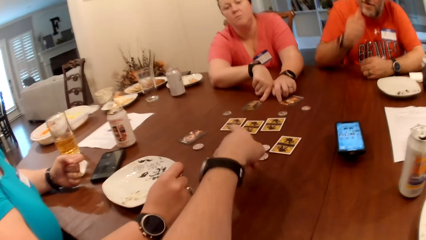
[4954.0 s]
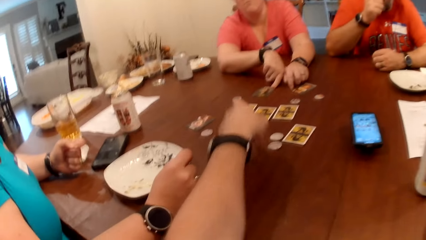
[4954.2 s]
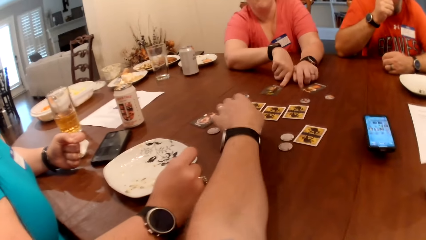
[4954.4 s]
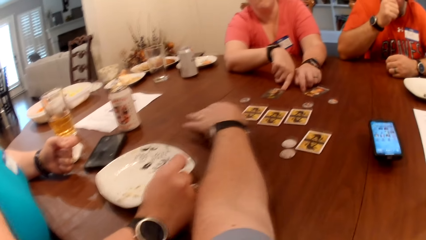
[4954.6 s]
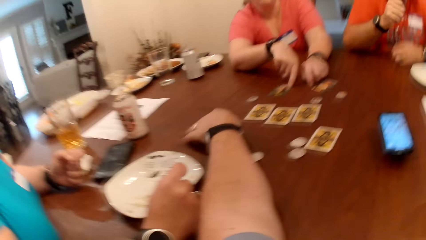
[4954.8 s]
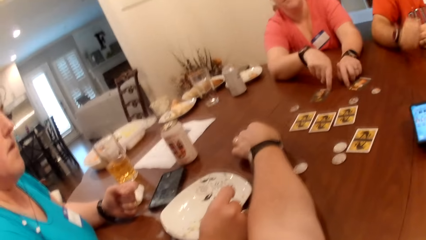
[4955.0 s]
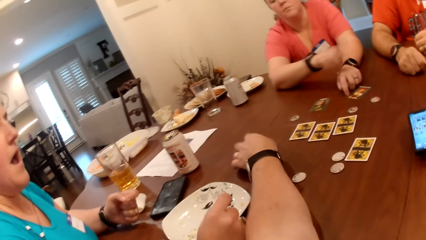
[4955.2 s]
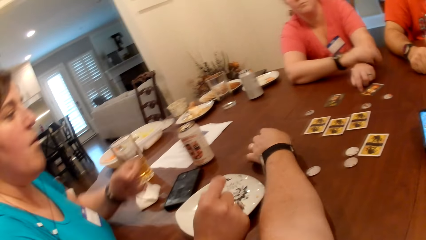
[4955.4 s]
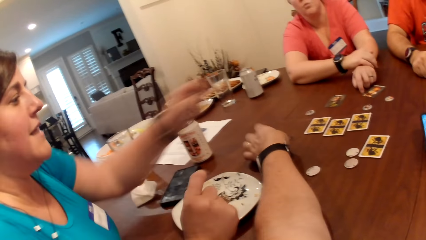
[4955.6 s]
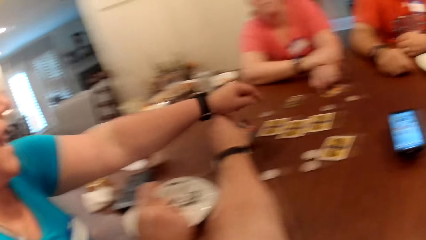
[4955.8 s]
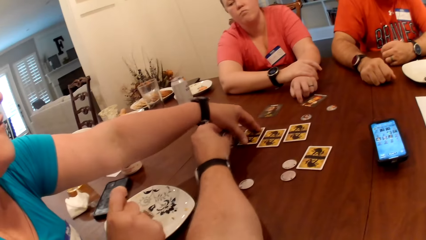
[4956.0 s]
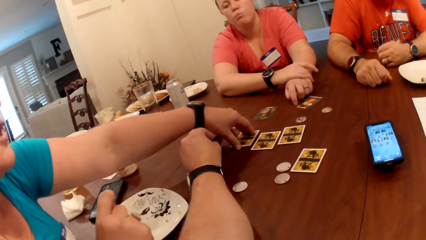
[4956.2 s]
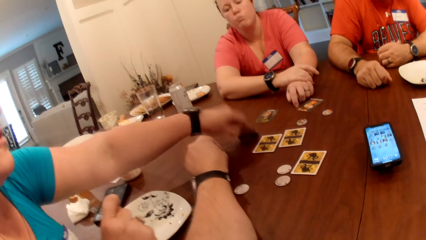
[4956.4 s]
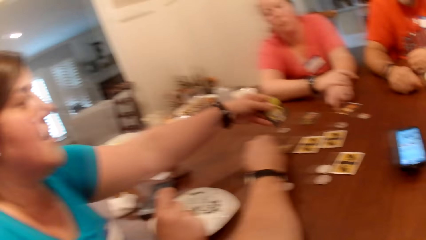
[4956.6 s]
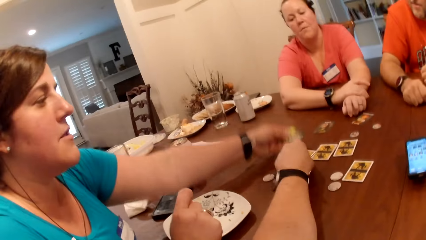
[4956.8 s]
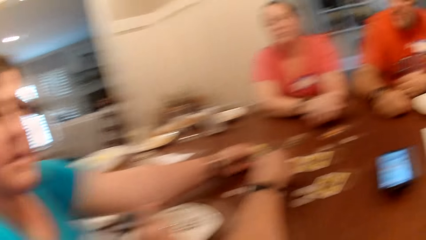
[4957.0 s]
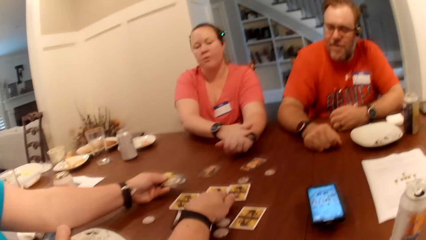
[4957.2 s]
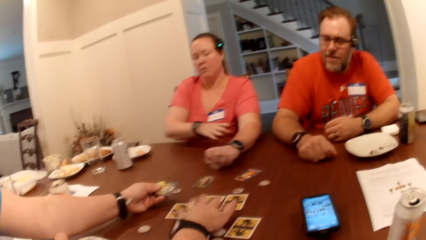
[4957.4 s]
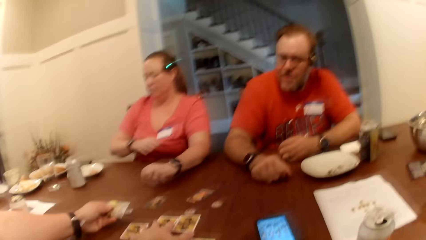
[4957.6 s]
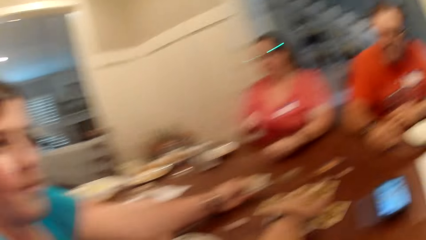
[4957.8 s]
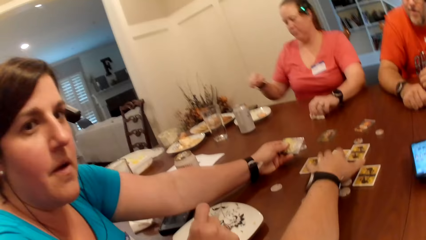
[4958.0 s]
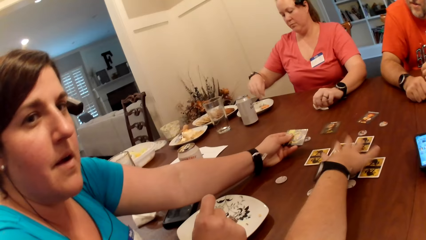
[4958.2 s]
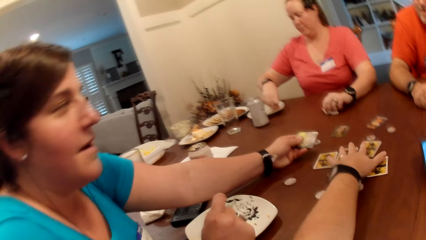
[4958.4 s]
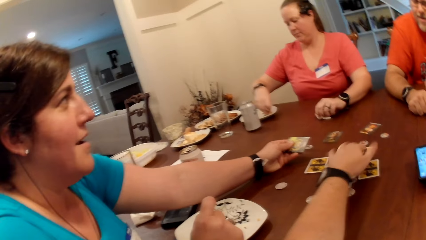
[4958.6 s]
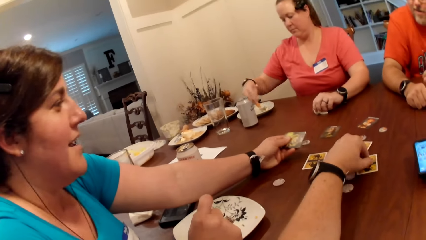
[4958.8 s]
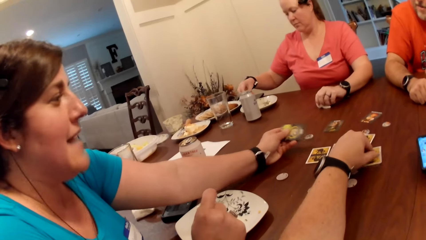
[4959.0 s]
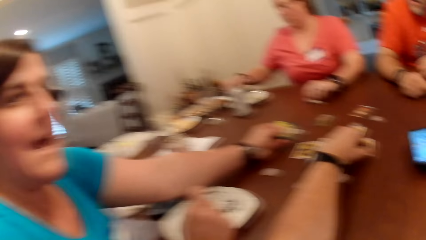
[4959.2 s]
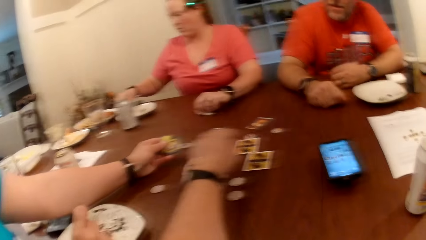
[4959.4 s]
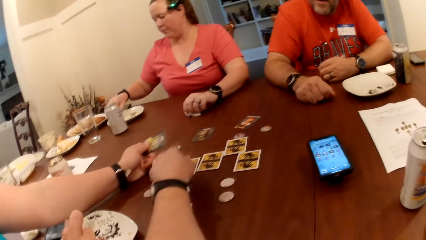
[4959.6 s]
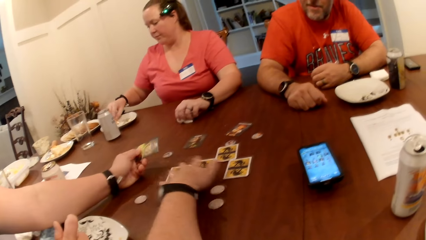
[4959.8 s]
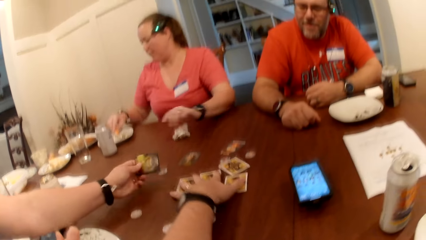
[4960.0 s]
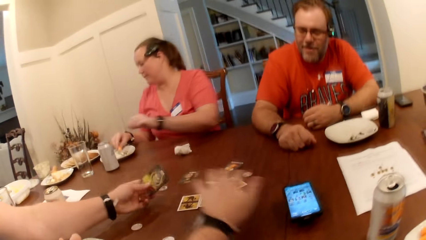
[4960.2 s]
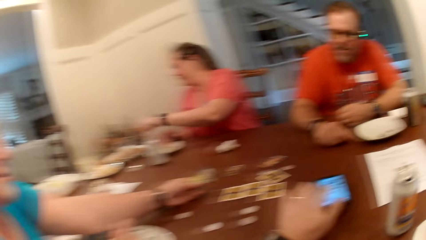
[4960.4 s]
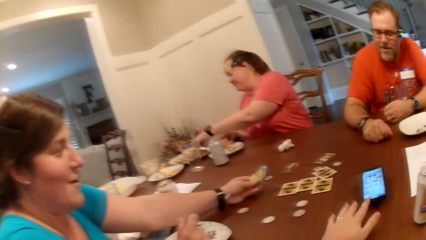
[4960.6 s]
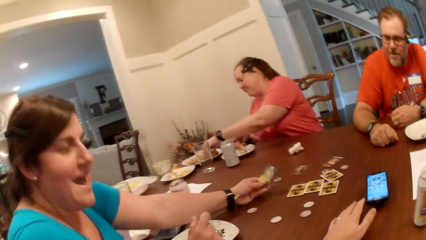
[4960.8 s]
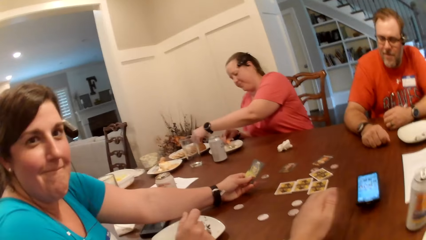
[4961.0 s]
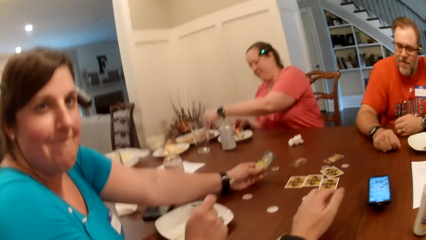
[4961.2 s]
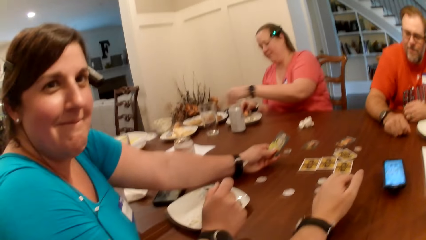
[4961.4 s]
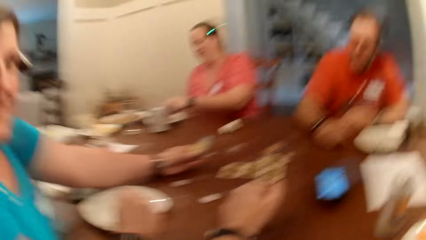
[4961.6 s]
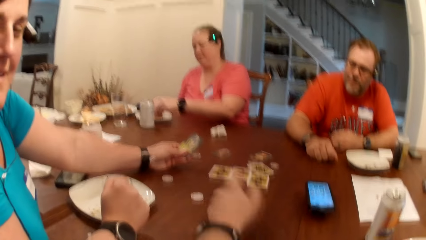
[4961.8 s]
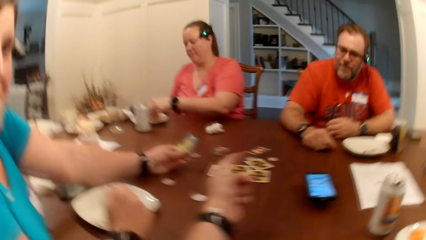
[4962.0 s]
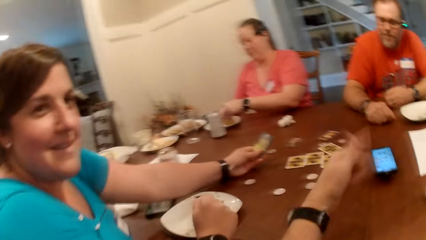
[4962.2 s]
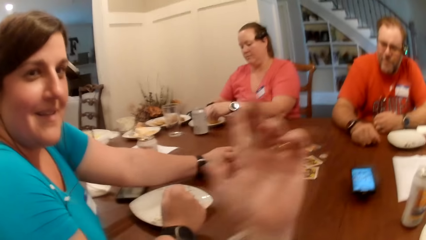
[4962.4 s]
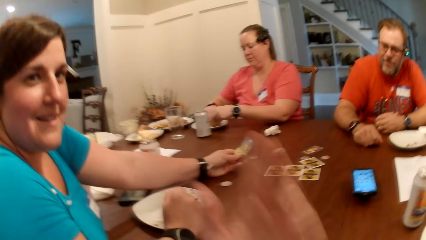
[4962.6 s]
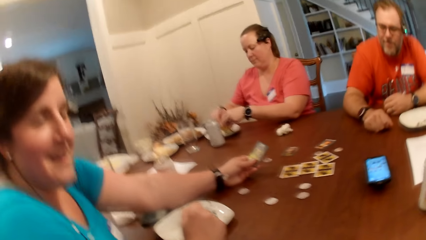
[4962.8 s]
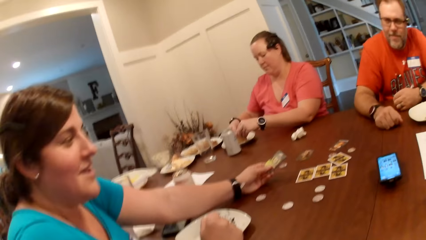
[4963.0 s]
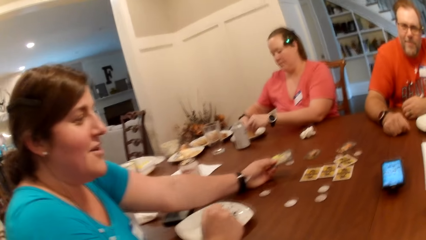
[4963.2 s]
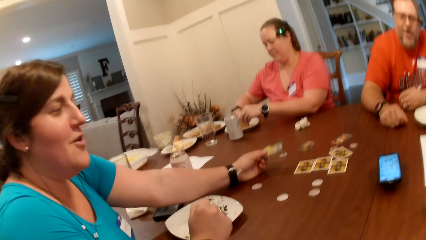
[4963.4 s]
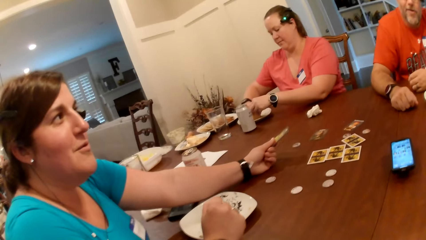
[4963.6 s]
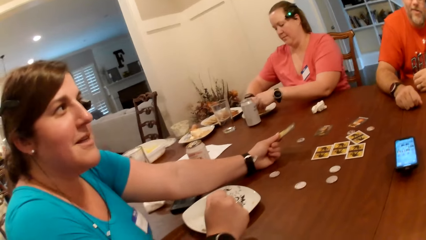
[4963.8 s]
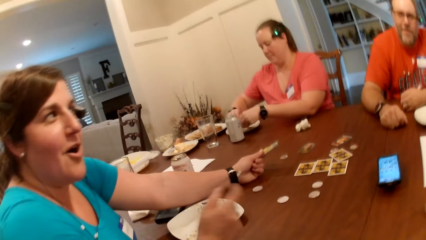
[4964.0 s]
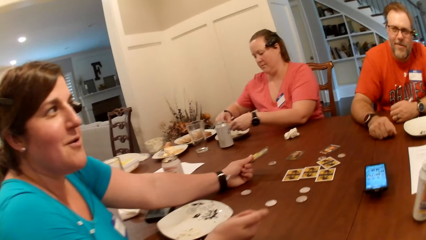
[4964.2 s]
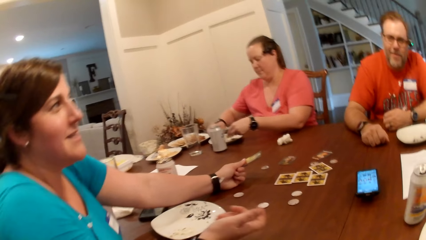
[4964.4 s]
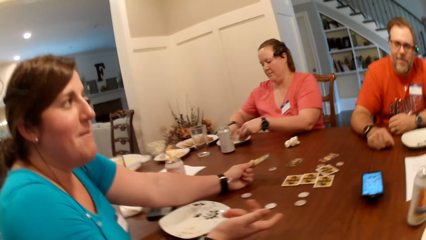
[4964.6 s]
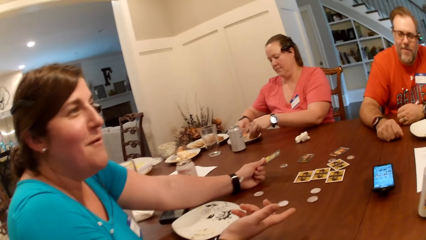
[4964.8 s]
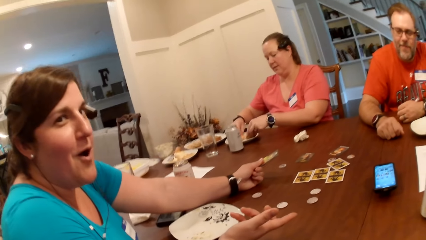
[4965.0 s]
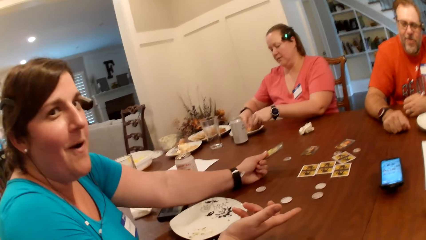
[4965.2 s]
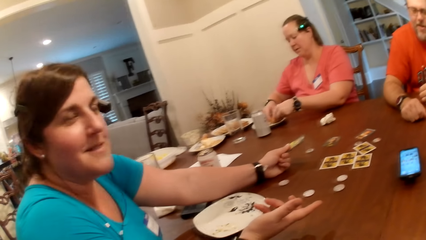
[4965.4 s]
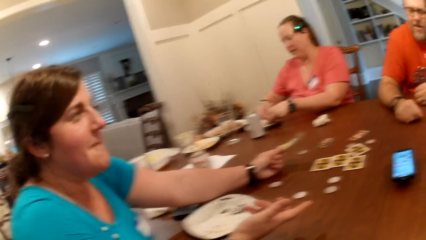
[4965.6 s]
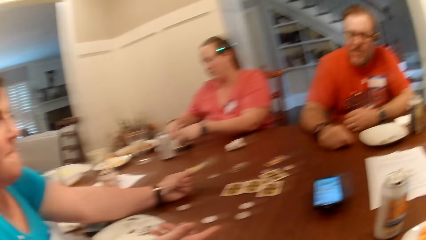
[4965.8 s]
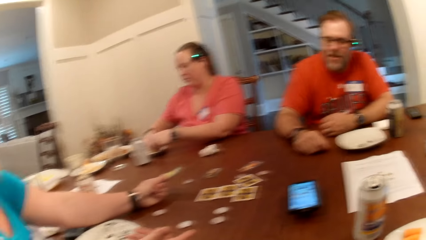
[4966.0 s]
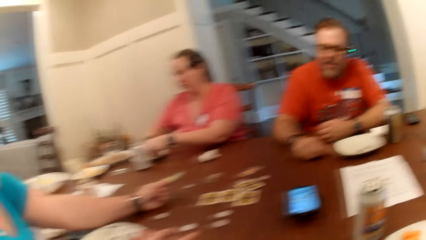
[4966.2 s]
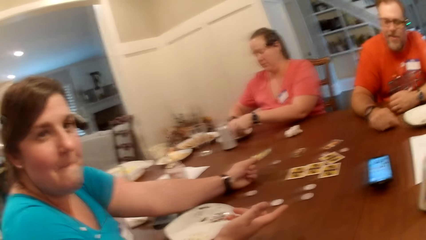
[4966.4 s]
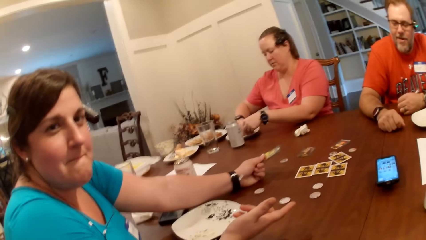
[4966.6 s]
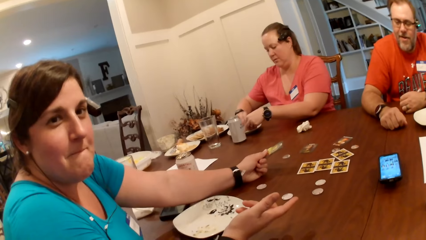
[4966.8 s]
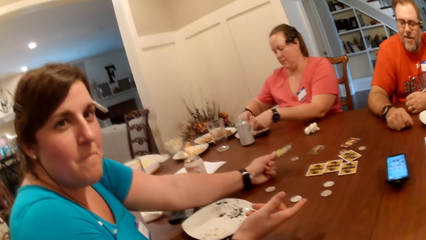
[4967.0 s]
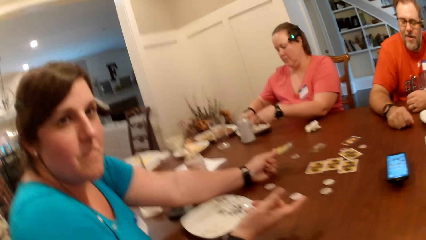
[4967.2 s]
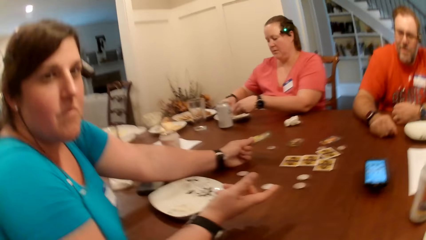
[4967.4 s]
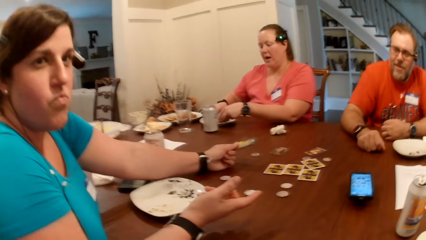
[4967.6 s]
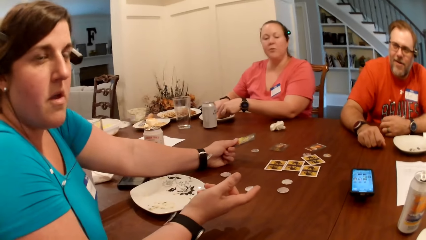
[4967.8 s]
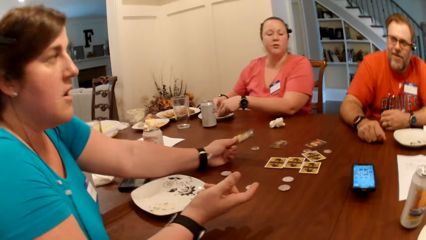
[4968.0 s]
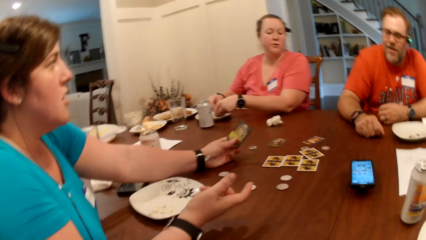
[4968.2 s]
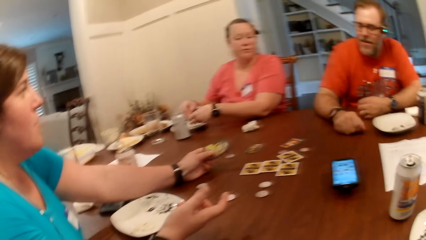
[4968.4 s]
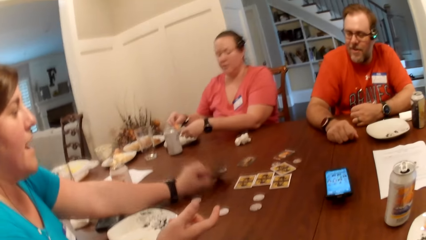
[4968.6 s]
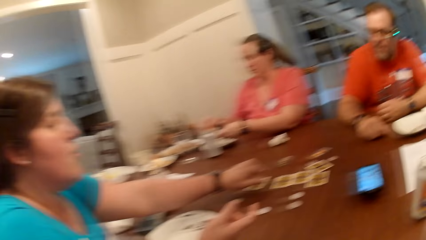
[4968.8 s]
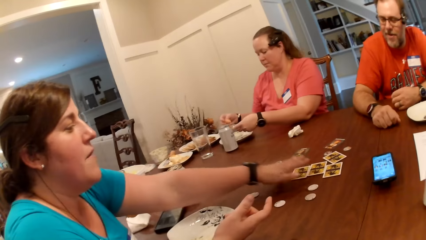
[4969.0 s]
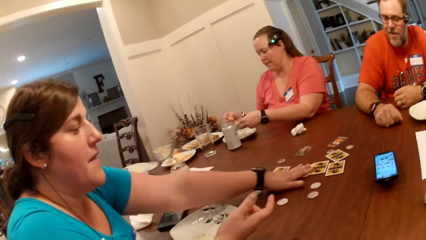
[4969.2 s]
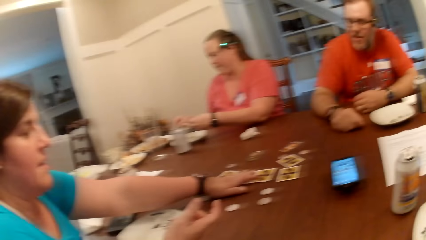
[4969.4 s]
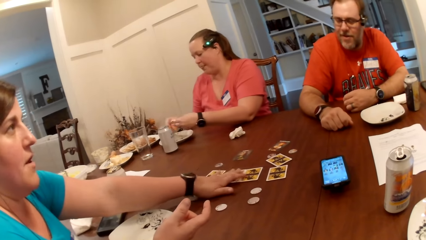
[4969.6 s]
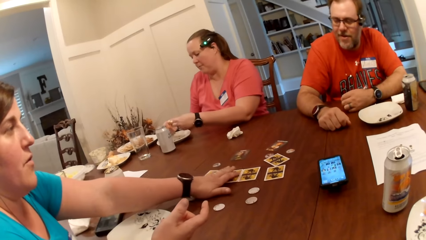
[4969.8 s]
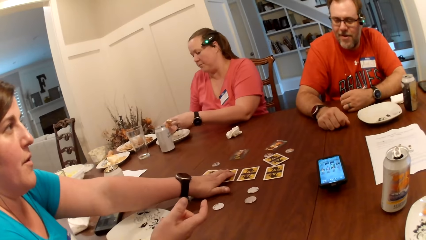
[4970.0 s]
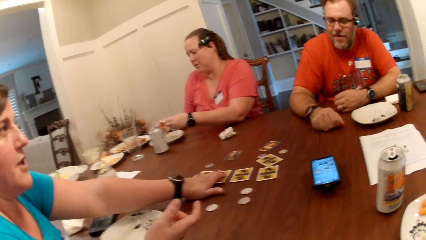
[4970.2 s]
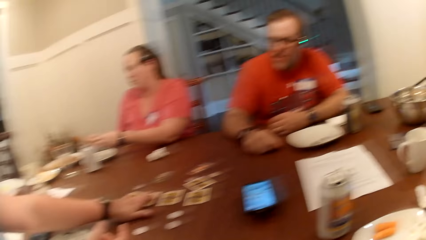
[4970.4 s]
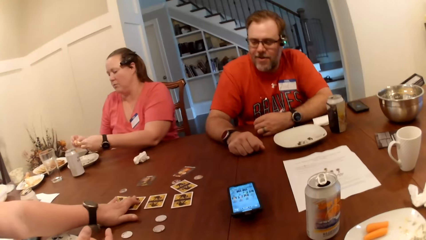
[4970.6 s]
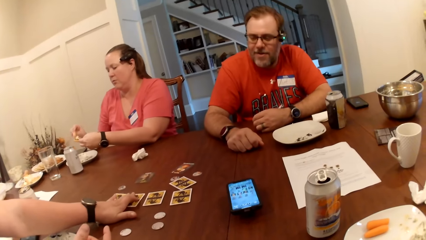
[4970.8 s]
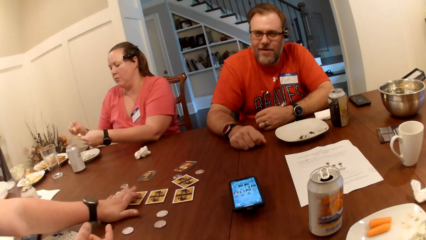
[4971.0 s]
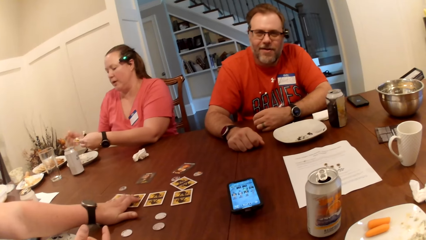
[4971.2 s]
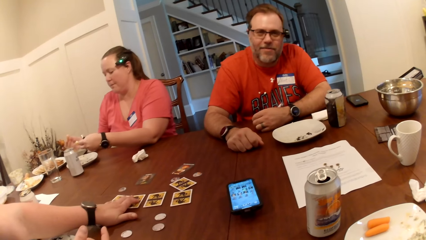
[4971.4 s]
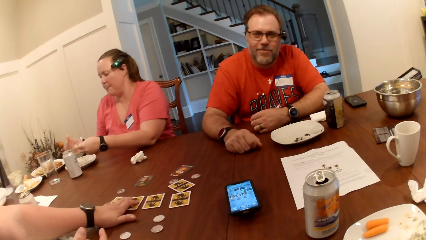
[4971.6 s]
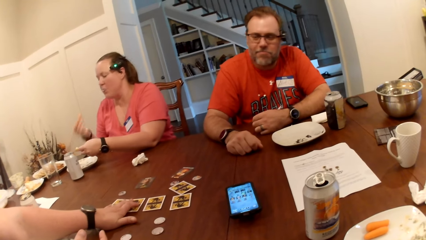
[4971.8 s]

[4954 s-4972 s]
The camera wearer plays the cards. She picks up the card with her left hand. A woman picks up the card with her left hand. Another woman holds the nachos in the plate with her right hand. The camera wearer plays the cards. The other woman picks up cheese with her left hand from the plate on the table, sprinkles the cheese on the nachos with her left hand, and scoops sauce with the nachos in both hands. The camera wearer looks at the table. The first woman touches a card with her left hand.
